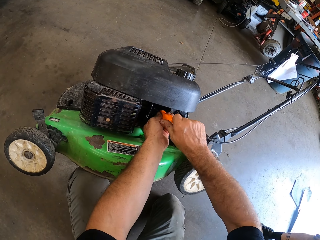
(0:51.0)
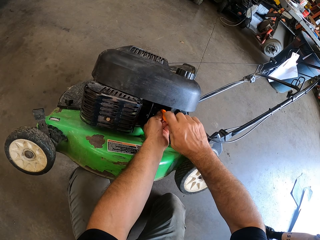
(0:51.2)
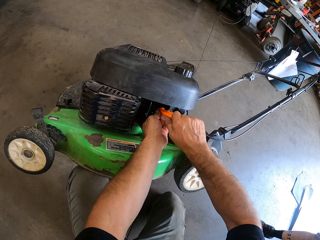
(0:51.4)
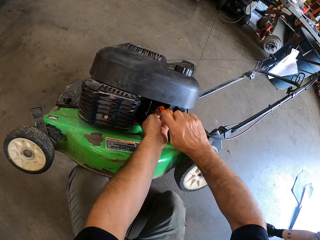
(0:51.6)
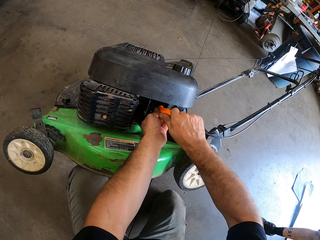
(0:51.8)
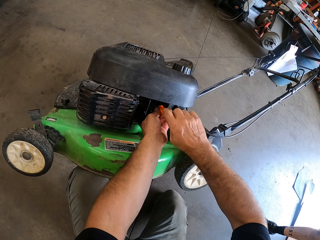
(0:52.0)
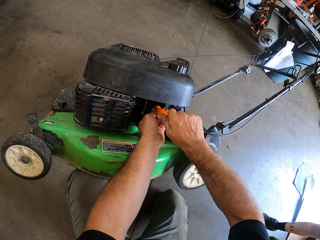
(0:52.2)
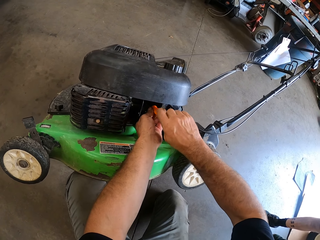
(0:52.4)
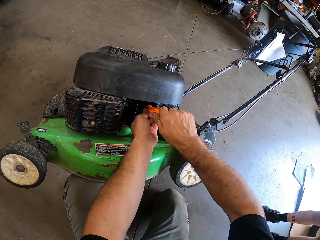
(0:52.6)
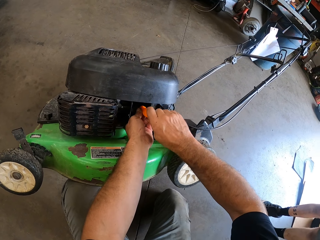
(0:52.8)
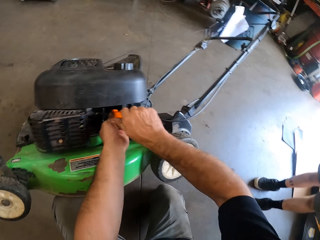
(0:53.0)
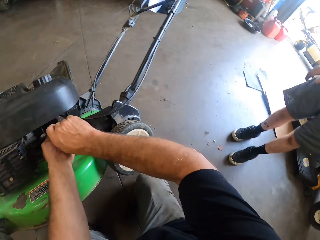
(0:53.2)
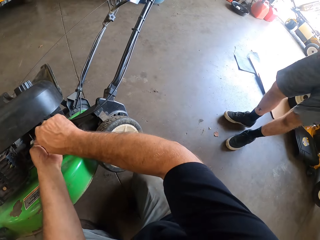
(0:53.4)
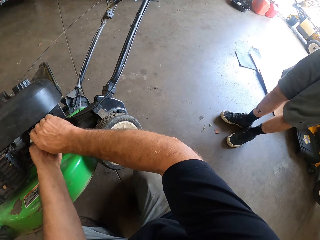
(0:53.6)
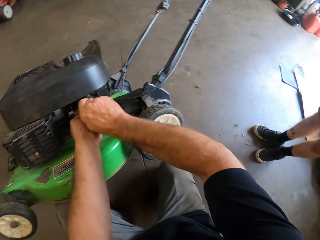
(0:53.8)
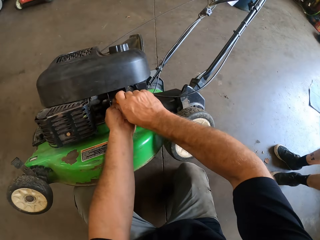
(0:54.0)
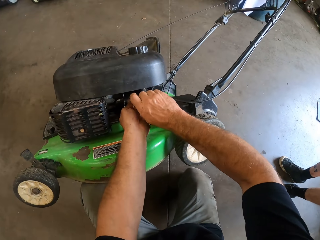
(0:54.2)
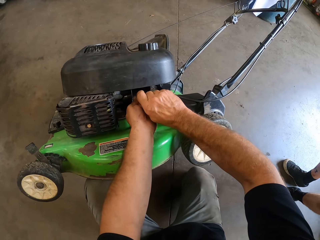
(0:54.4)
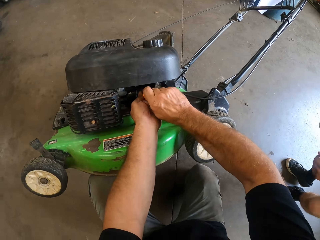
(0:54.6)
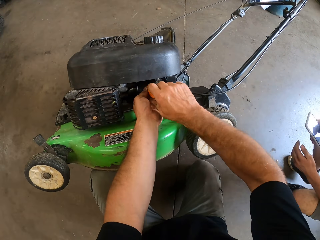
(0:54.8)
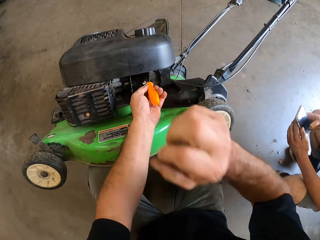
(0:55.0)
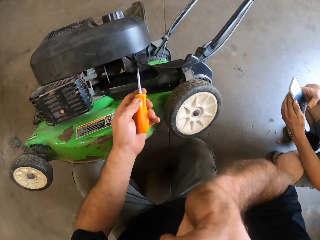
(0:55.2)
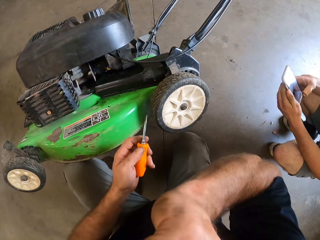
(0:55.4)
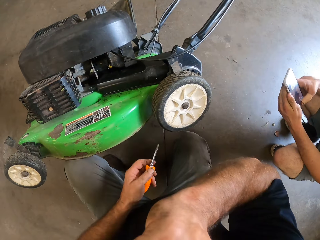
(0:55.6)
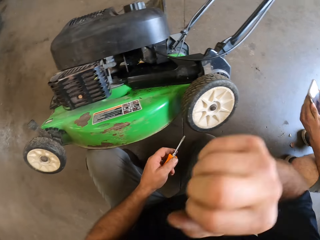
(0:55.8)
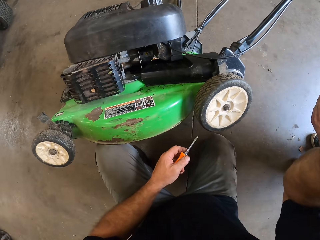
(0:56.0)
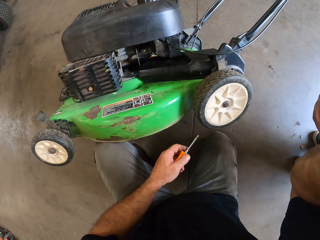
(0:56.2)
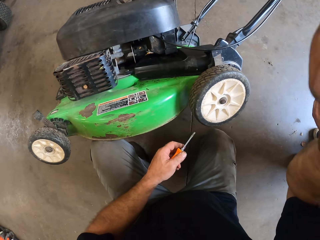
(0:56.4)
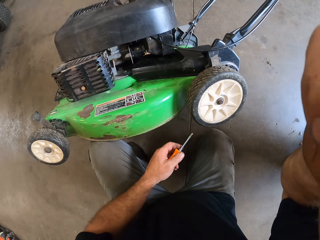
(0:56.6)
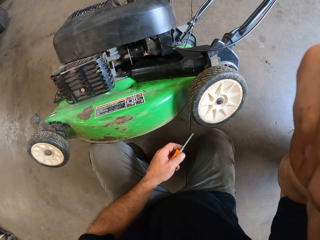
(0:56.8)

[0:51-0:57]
The camera wearer turns the screw with the screwdriver with both hands. A man stands beside the camera wearer. The man interacts with the camera wearer. The man scrolls the mobile phone. The camera wearer removes both hands from the lawn mower. He raises his right hand.
